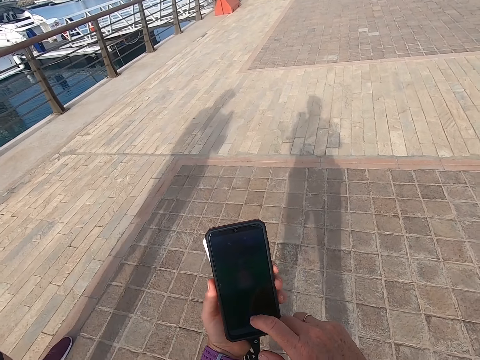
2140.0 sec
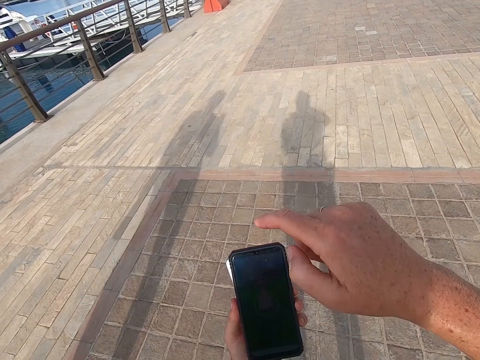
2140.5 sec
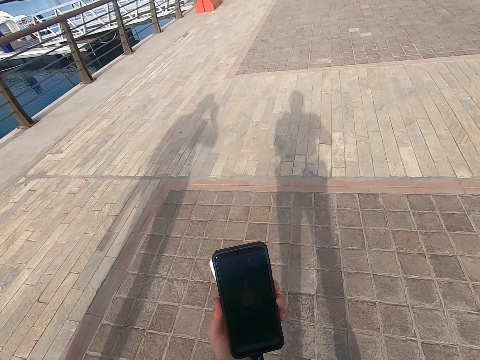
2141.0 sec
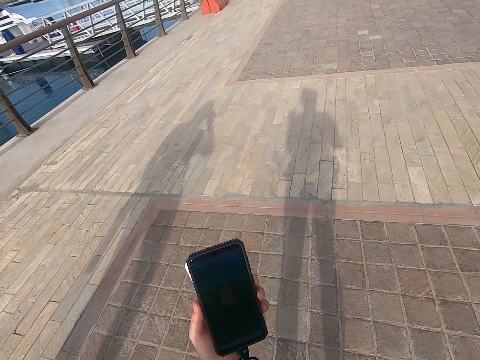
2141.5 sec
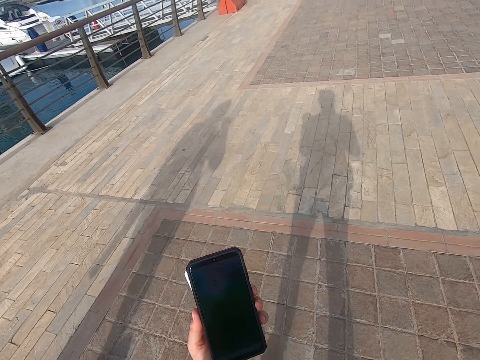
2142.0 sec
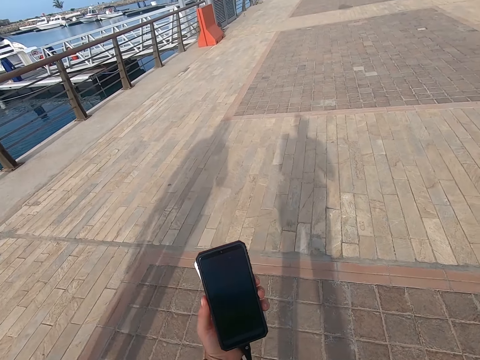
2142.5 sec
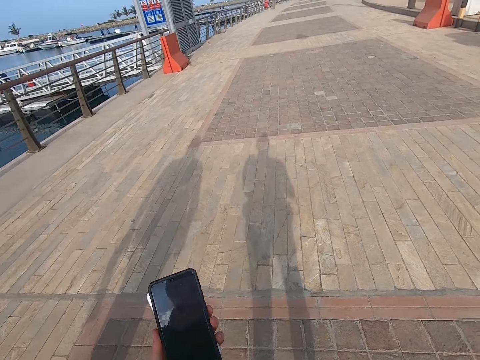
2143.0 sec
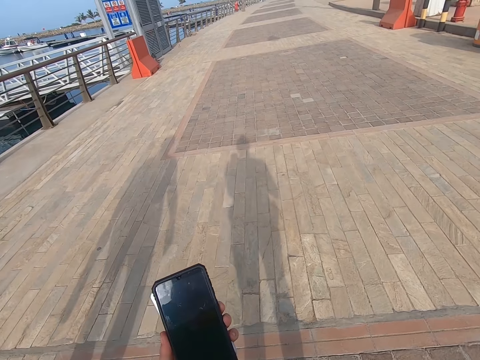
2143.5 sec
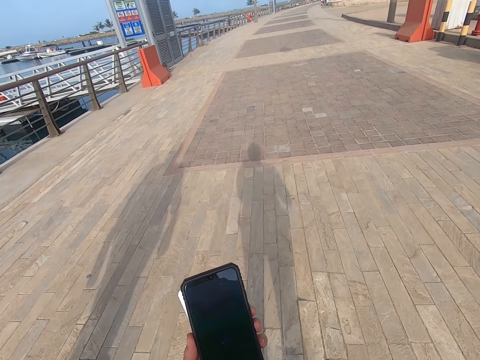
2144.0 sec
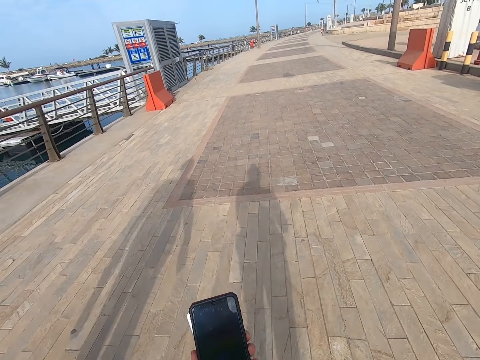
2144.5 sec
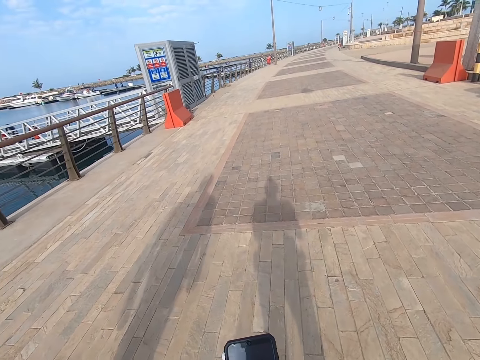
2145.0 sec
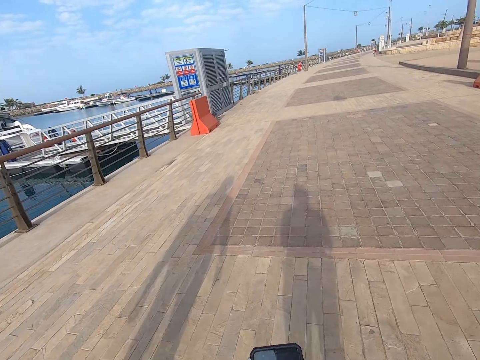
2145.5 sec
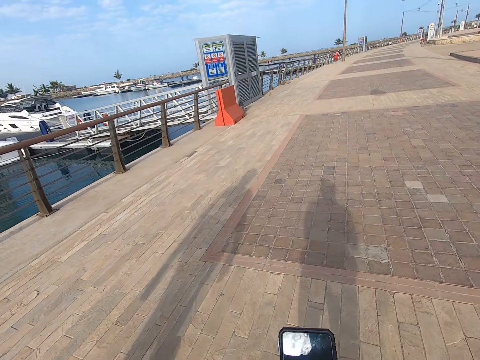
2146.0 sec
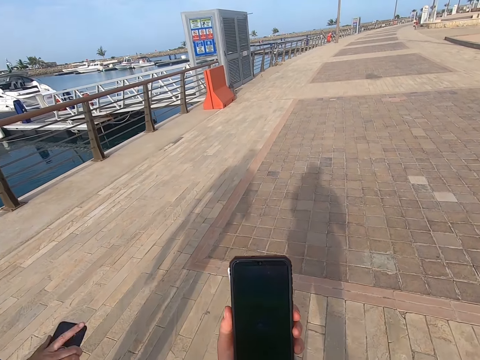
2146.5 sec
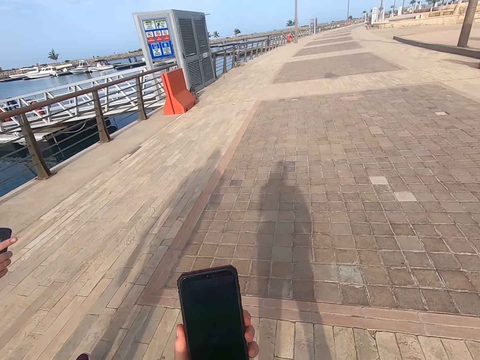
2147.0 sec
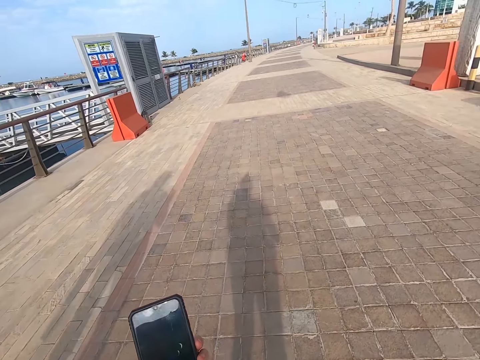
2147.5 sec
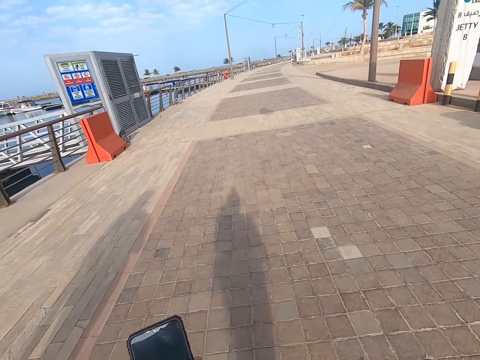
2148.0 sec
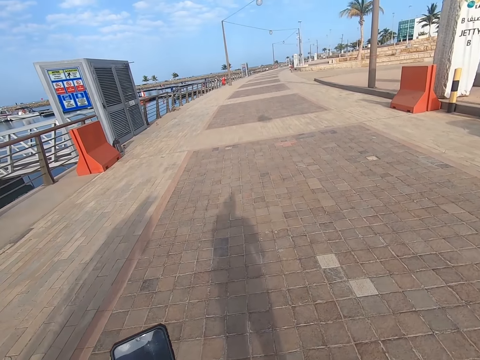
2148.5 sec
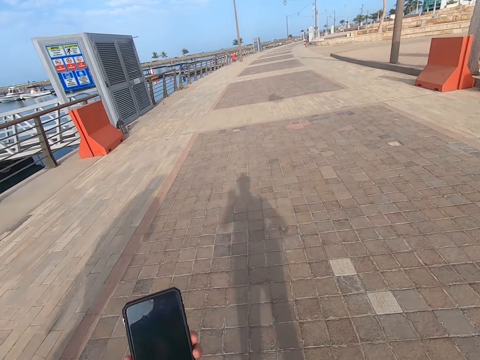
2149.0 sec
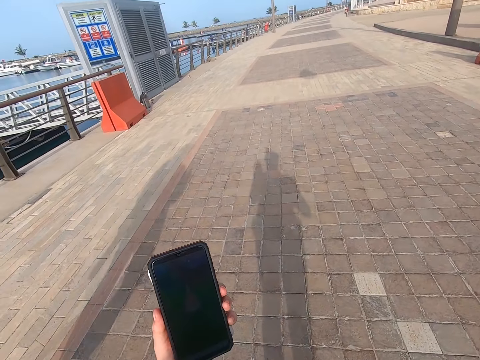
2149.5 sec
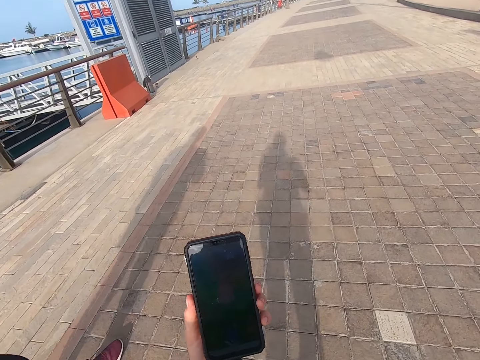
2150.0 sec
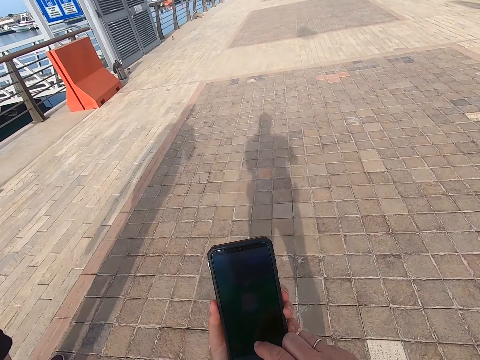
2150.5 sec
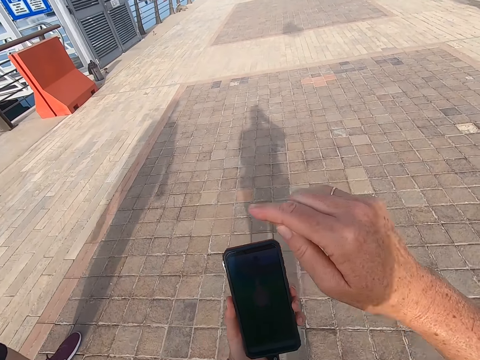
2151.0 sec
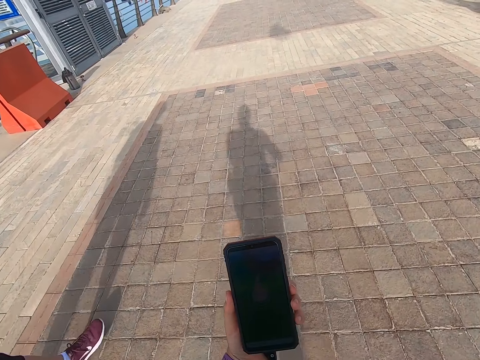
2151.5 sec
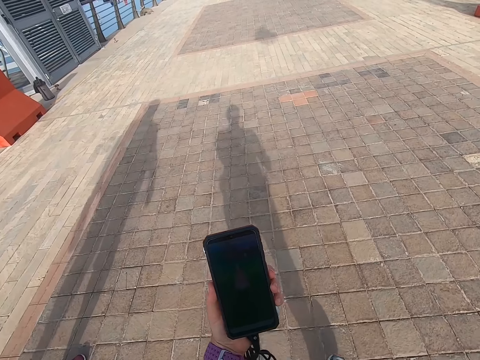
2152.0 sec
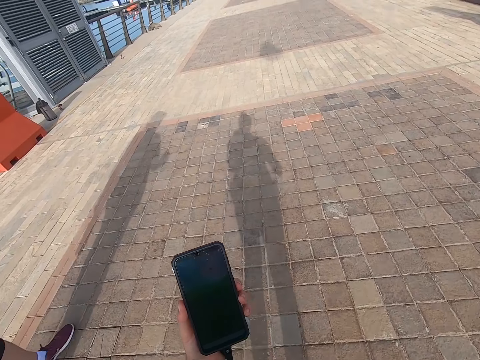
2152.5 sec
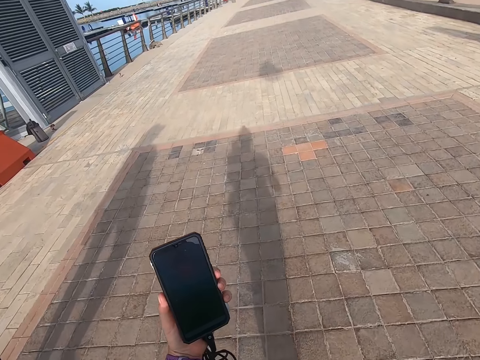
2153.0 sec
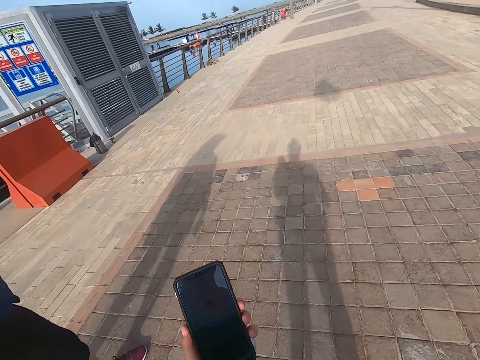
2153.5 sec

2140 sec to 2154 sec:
The camera wearer touches the phone. They take a selfie. They look on the phone. They scroll the phone. They touch the phone. They look on the phone.

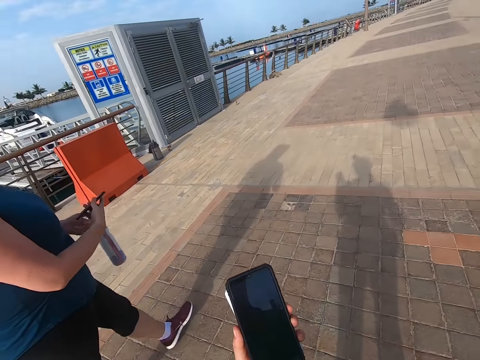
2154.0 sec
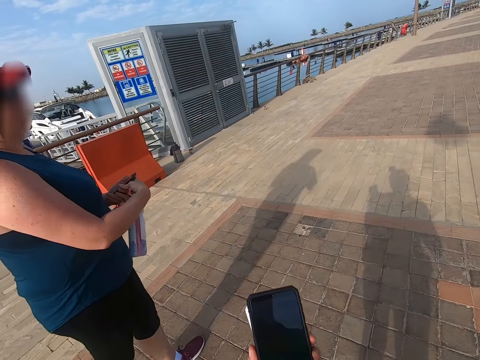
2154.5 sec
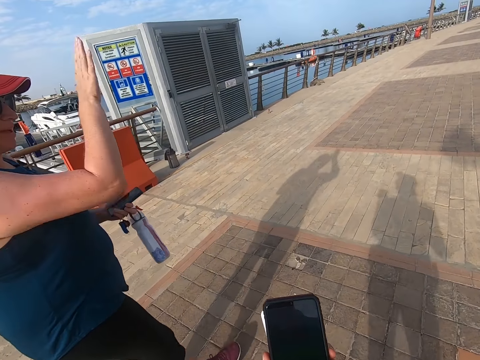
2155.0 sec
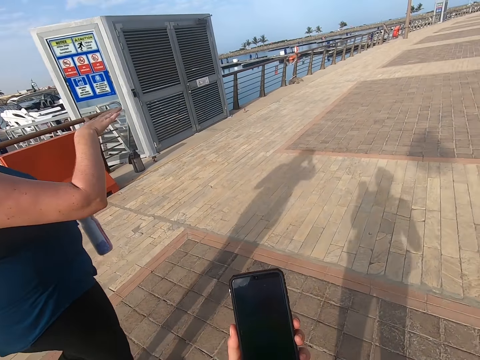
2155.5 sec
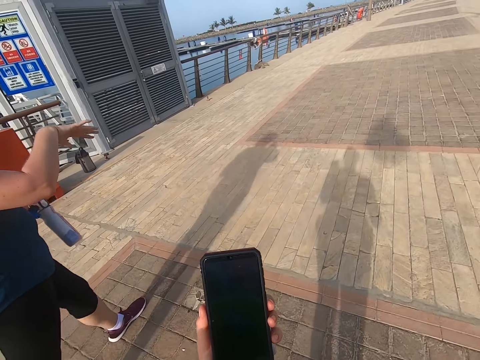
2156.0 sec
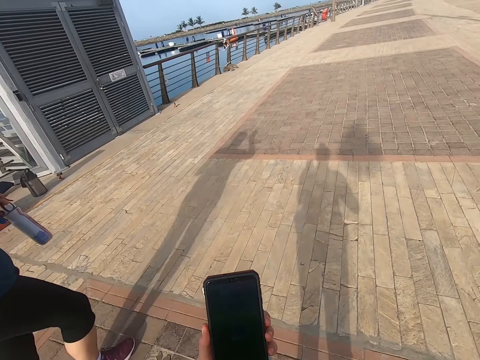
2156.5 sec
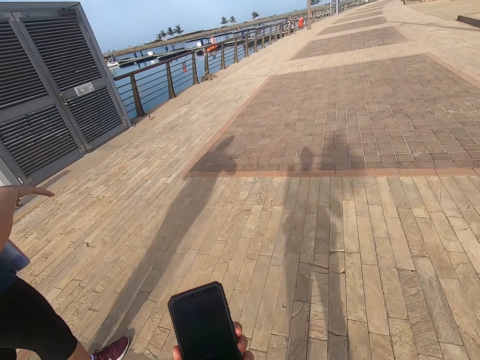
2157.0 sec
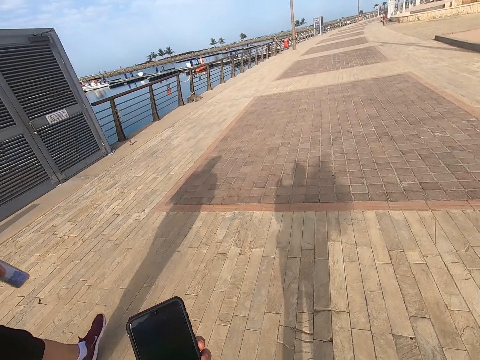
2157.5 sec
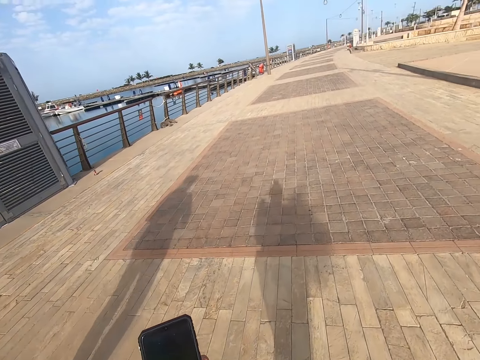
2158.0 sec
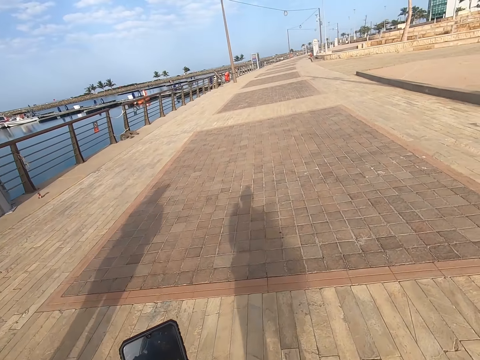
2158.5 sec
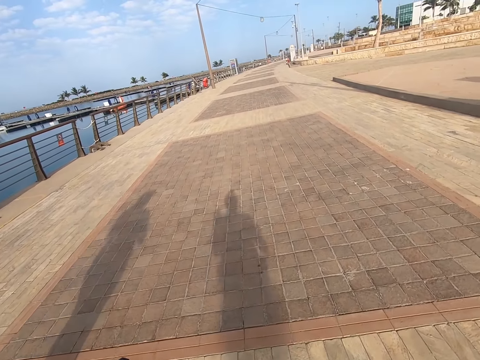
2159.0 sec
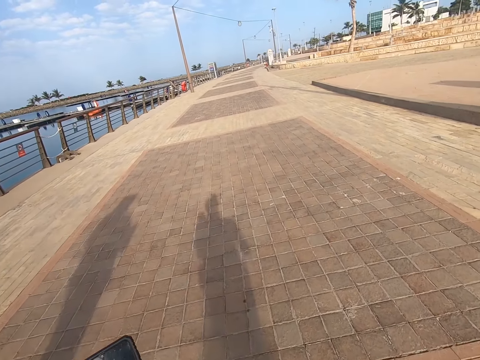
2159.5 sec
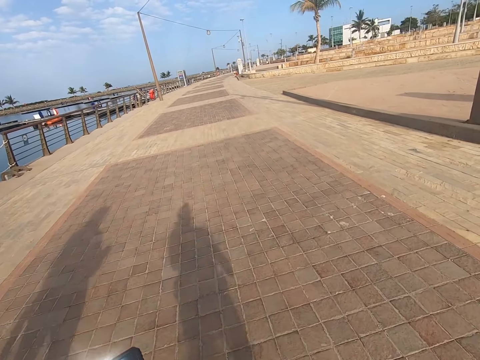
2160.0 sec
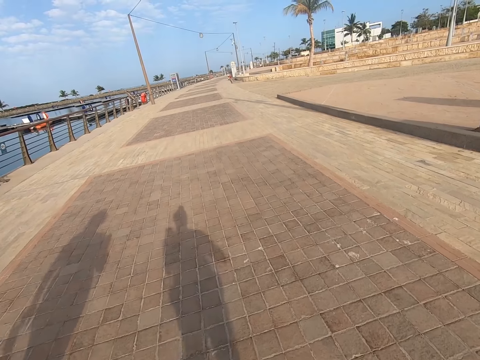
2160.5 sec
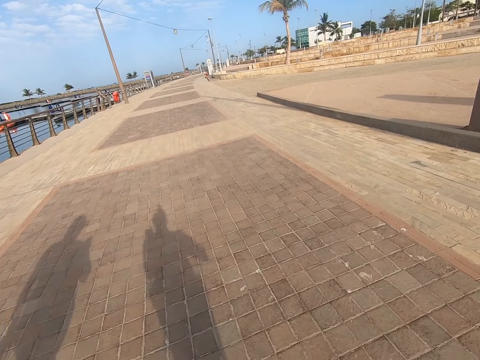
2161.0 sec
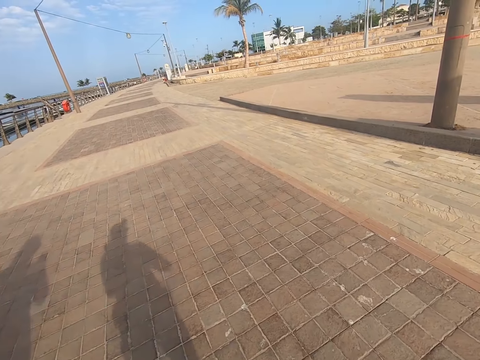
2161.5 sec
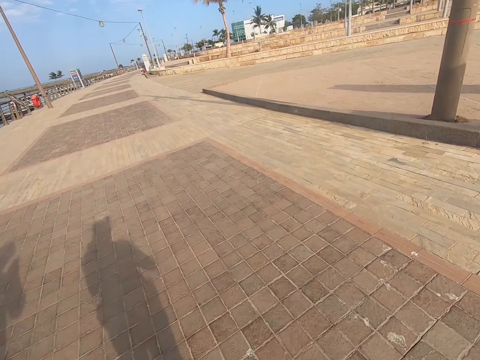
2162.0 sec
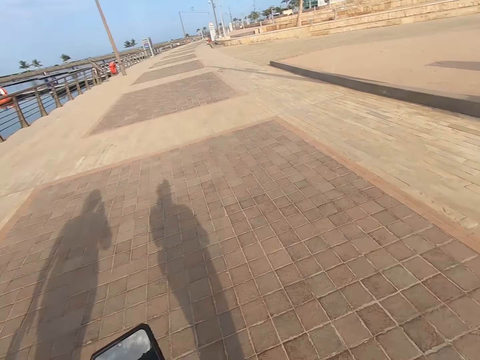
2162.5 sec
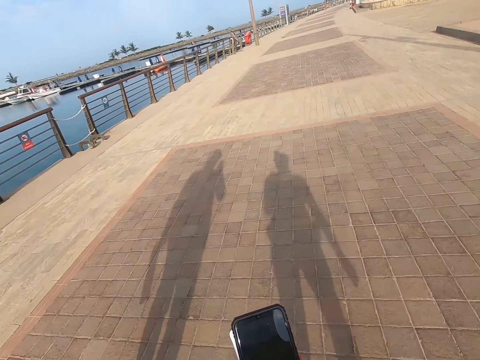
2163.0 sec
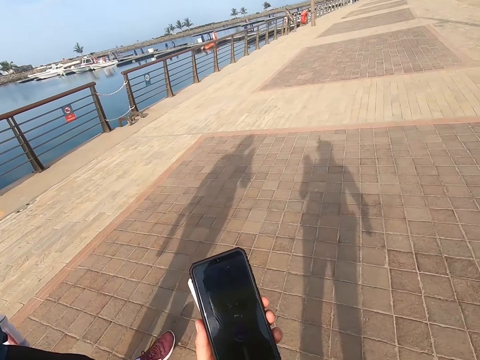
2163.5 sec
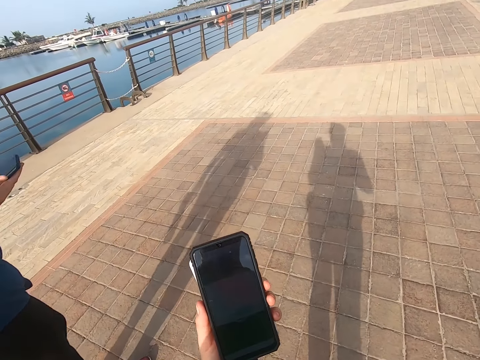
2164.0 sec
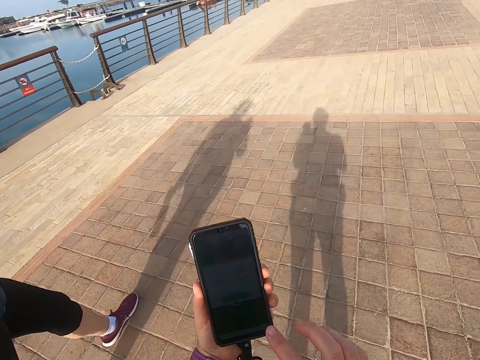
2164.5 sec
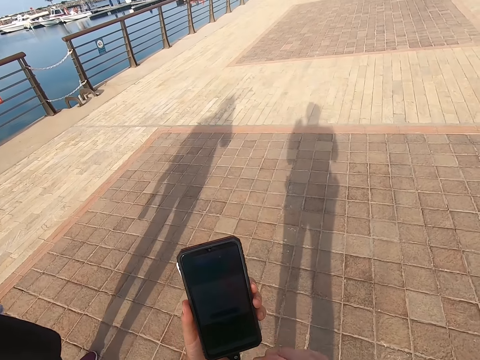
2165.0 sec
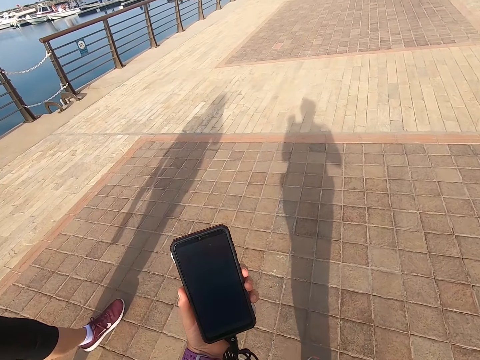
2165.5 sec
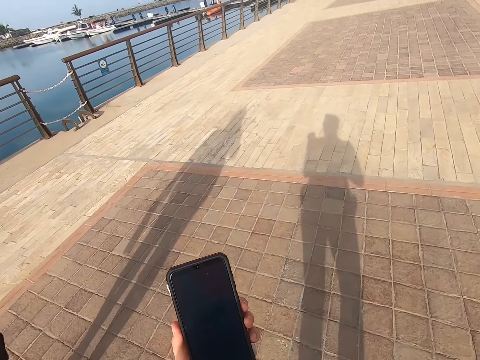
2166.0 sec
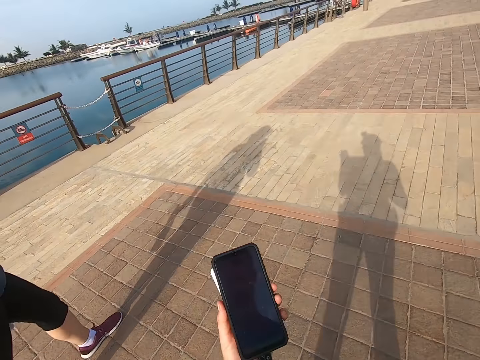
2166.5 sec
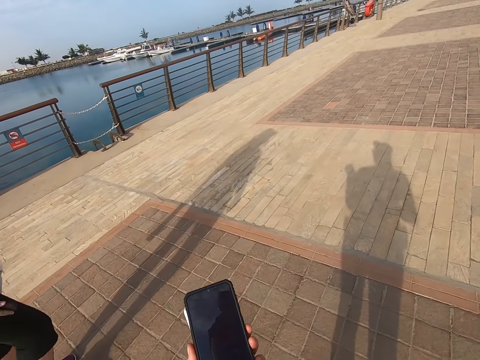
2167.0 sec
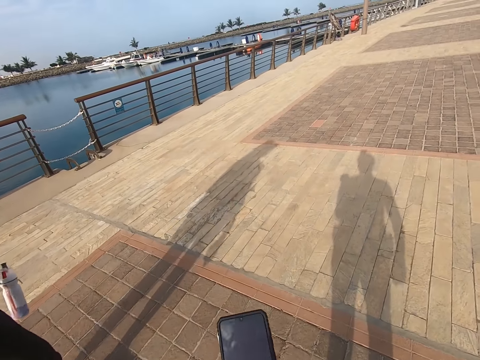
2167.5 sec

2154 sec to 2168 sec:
The camera wearer takes a selfie. A man talks to the camera wearer. The camera wearer looks on the phone. They walk on the road. They look on the phone. They take a selfie. They scroll the phone. They touch the phone. They look on the phone. They take a selfie.
